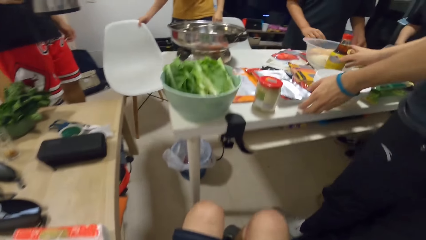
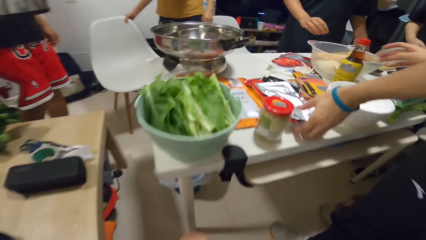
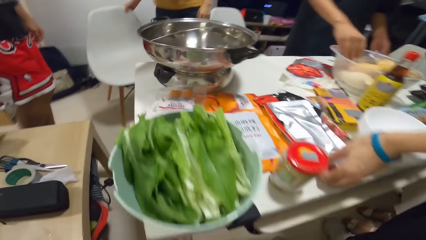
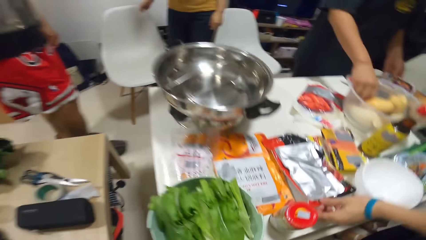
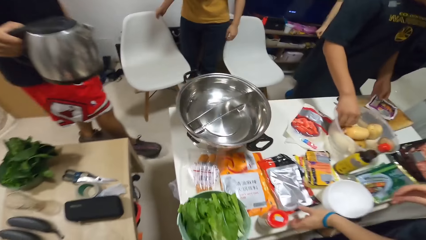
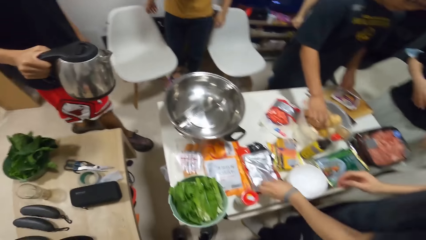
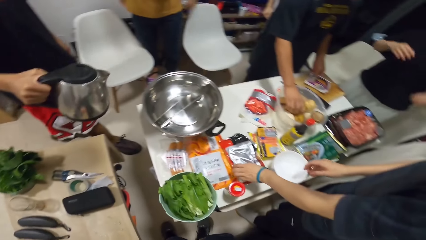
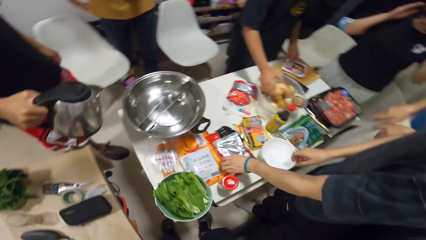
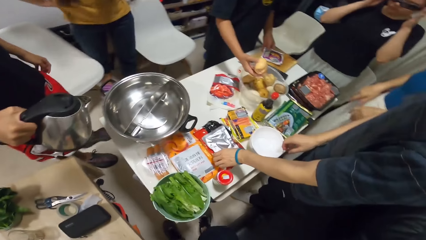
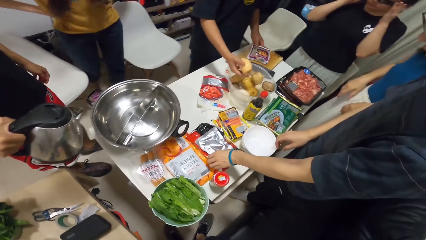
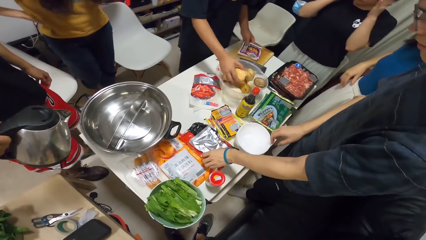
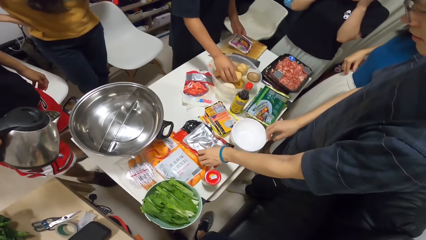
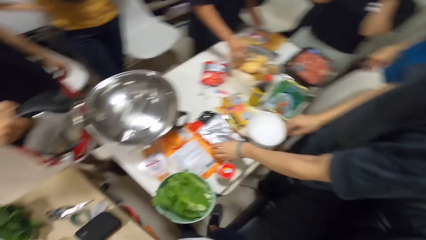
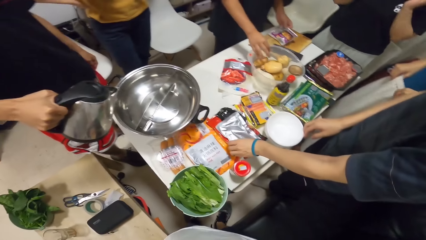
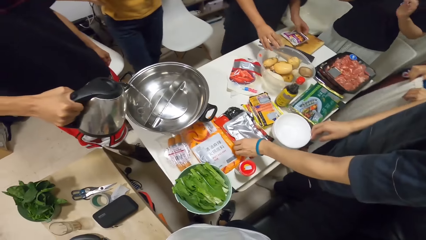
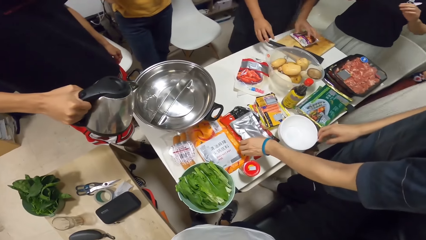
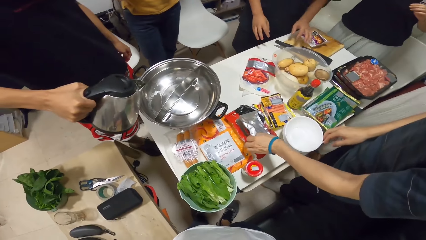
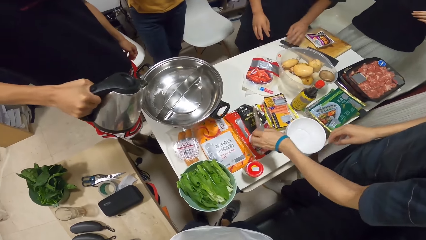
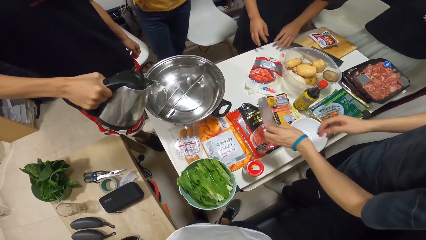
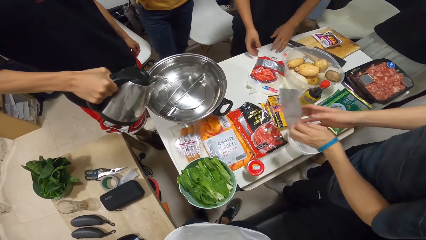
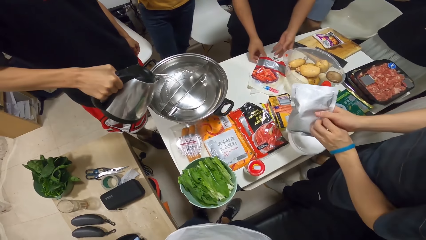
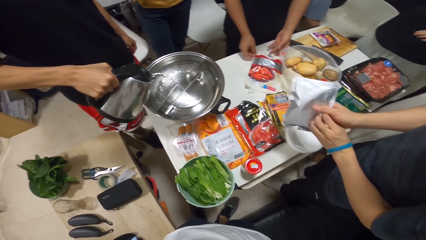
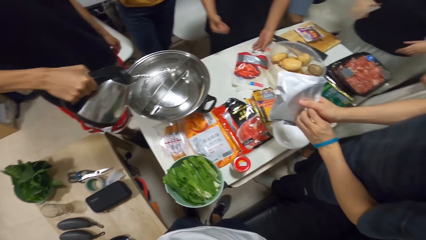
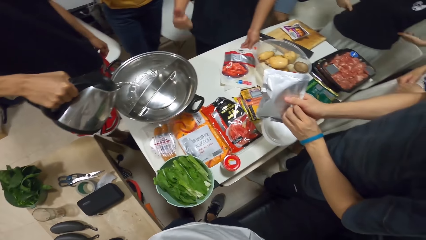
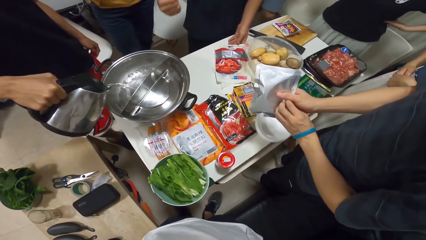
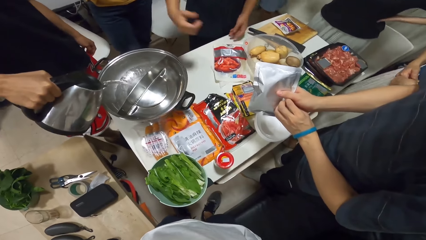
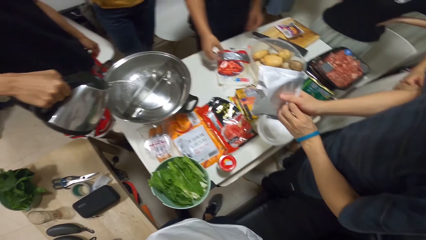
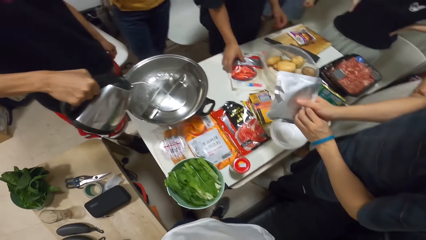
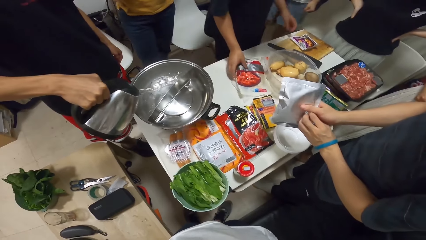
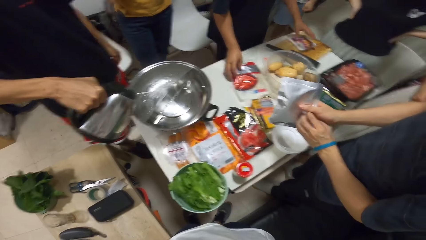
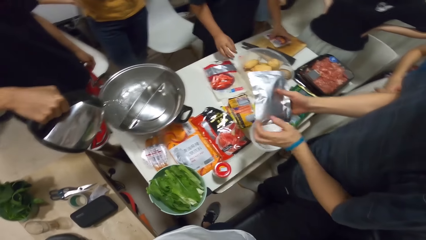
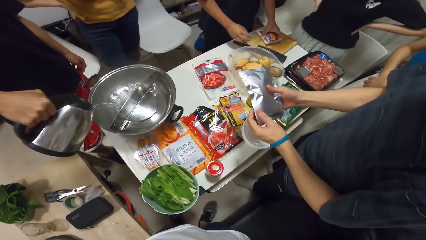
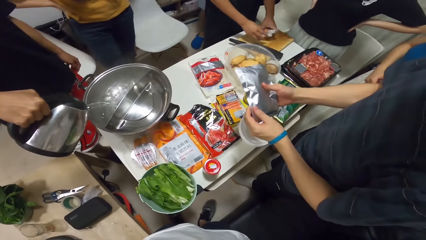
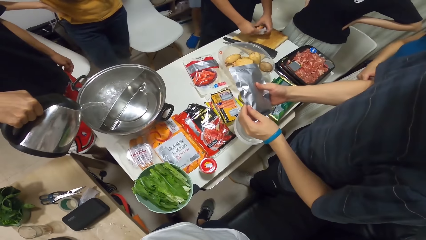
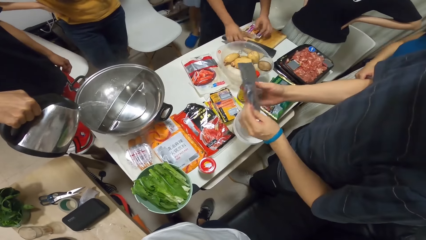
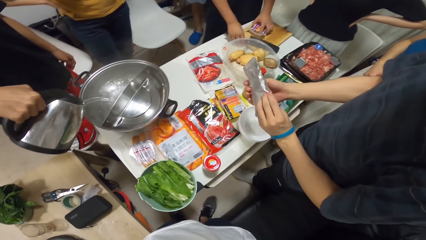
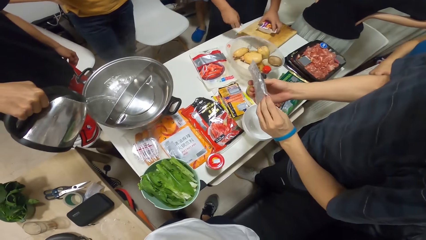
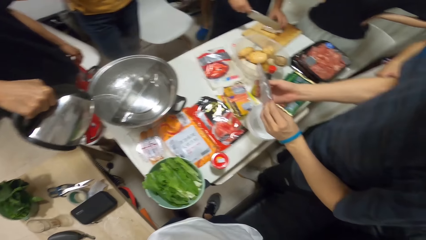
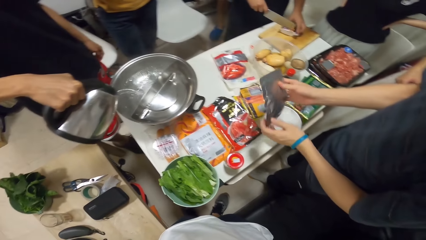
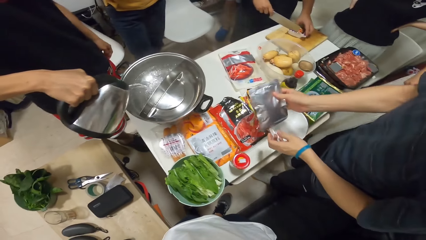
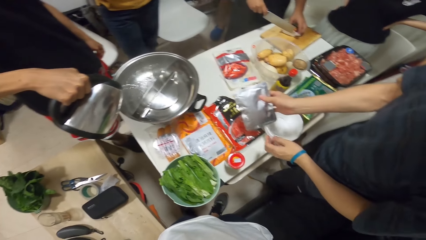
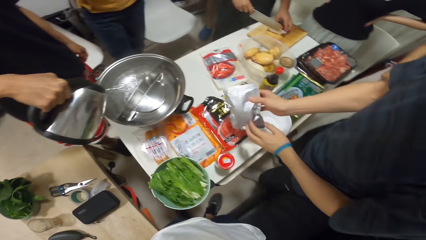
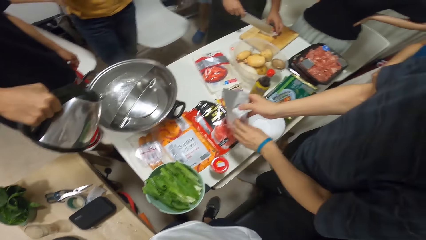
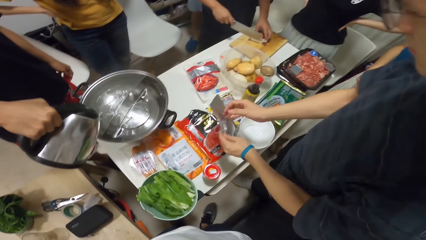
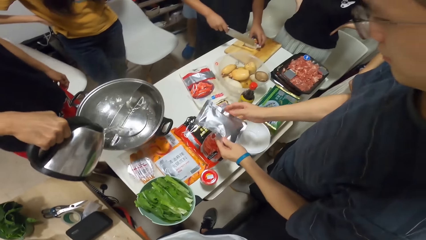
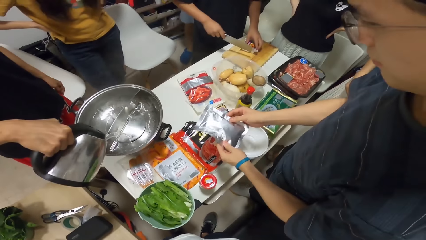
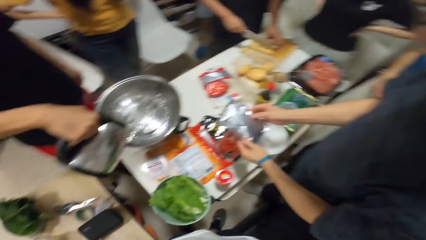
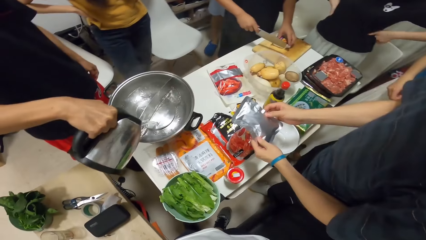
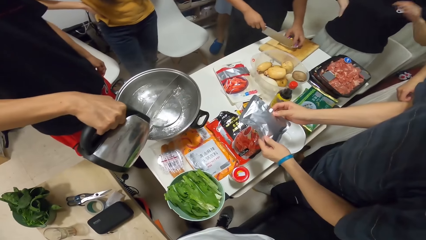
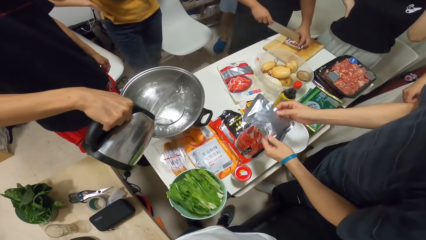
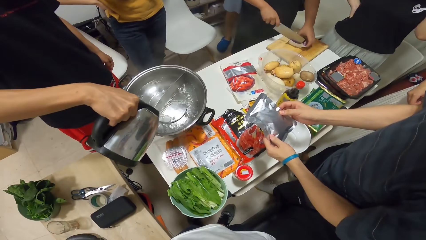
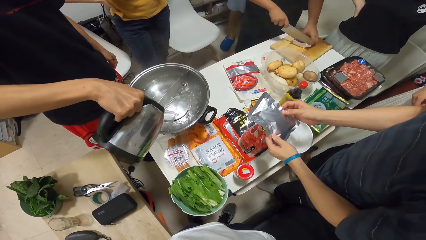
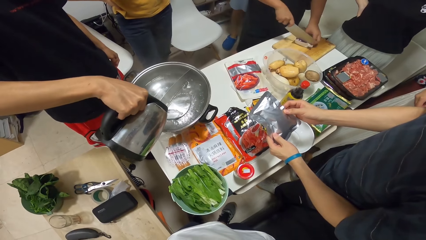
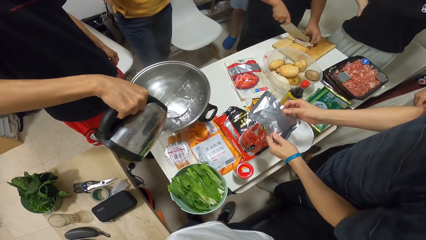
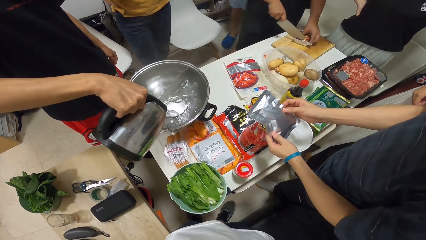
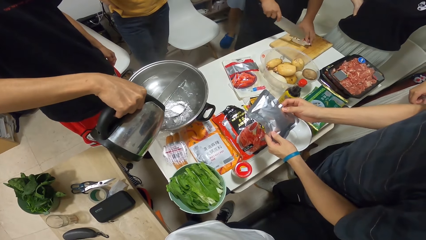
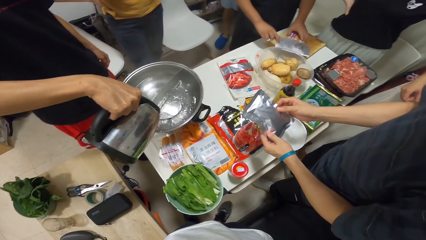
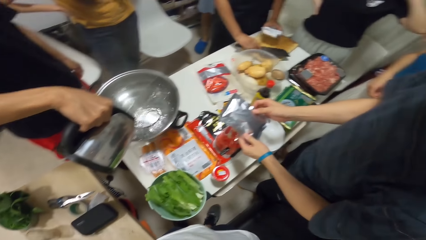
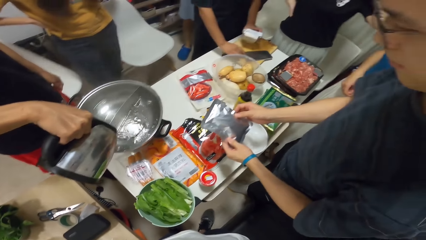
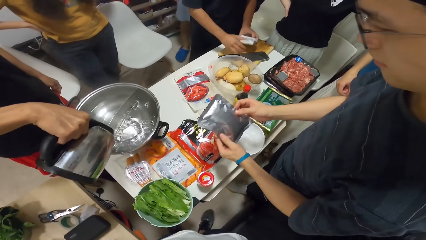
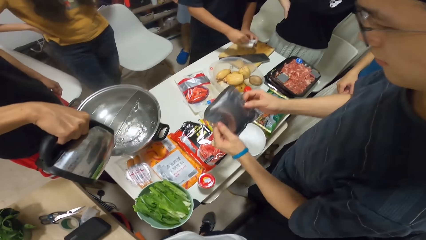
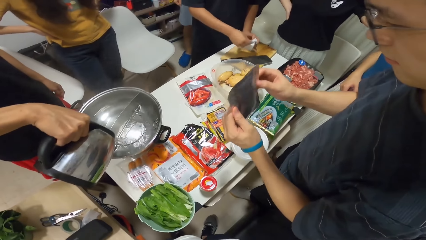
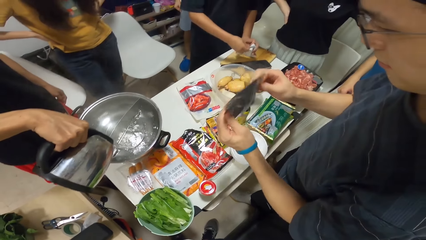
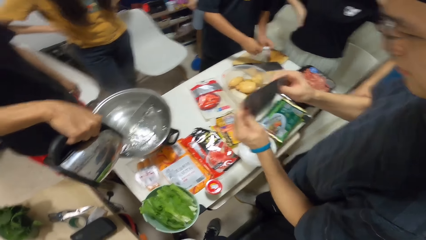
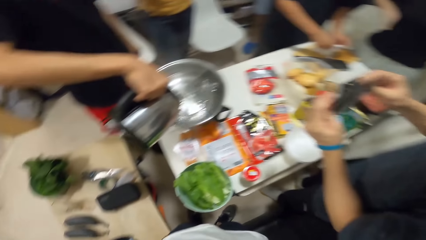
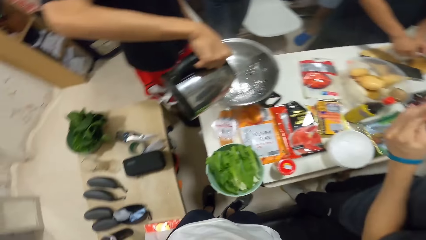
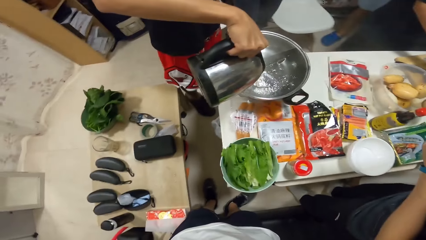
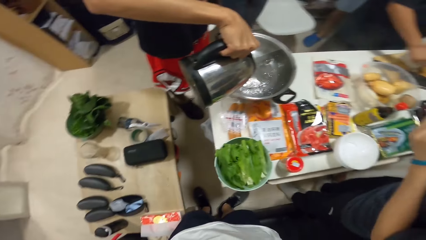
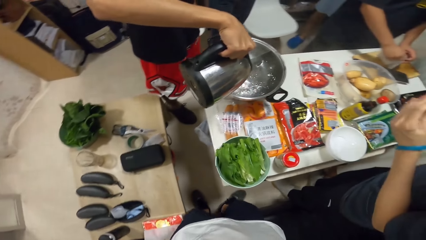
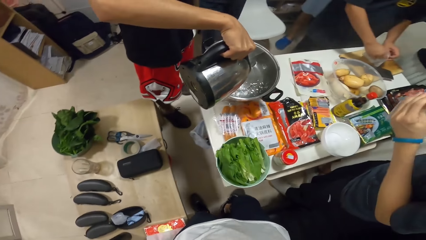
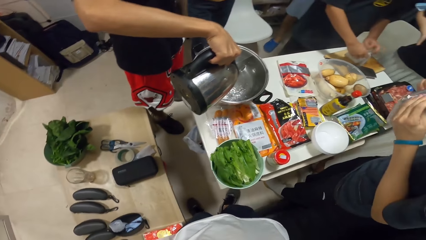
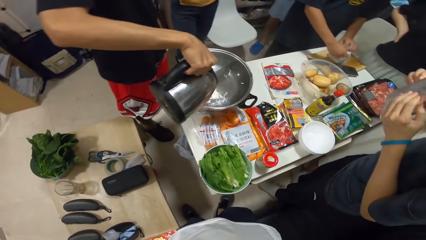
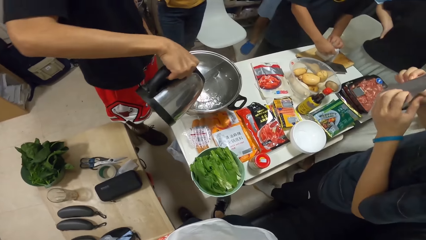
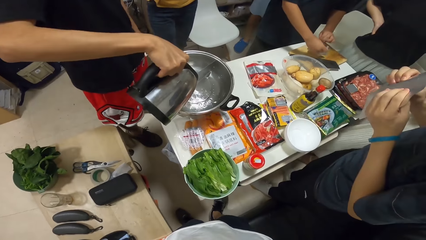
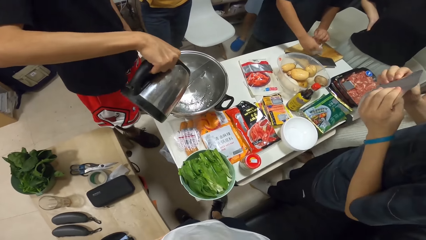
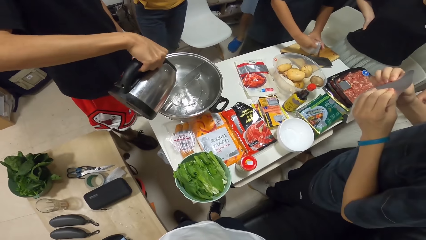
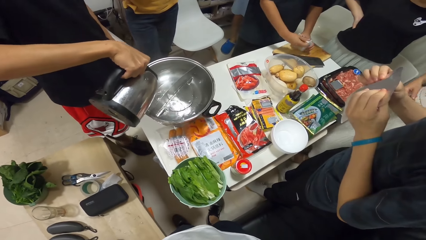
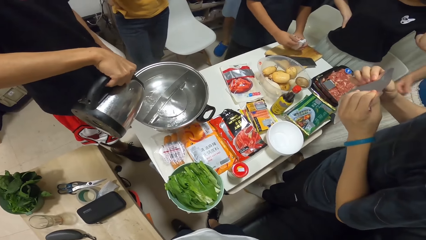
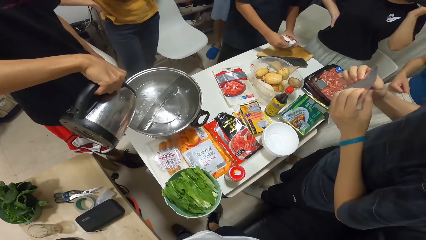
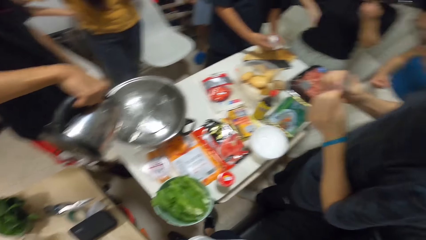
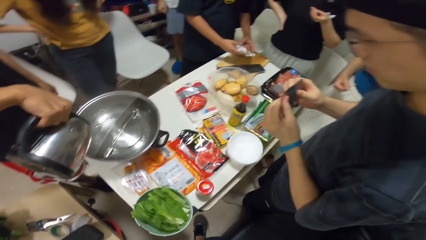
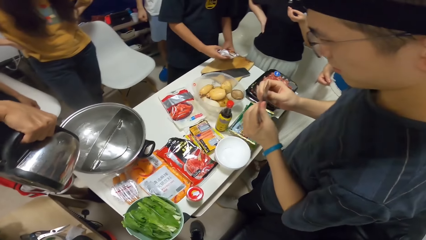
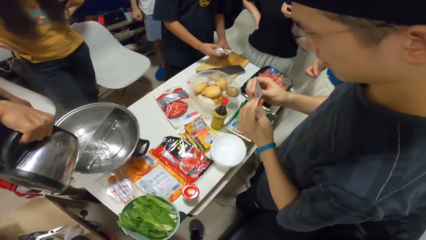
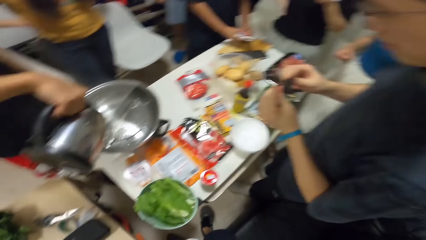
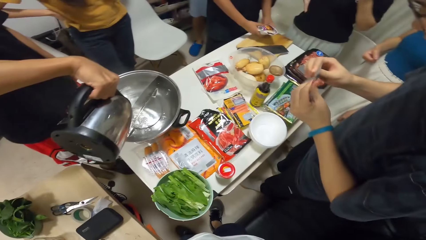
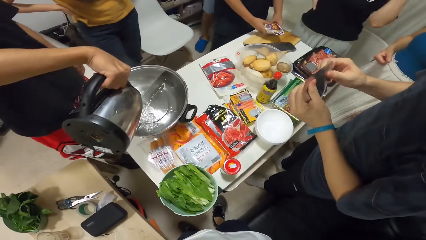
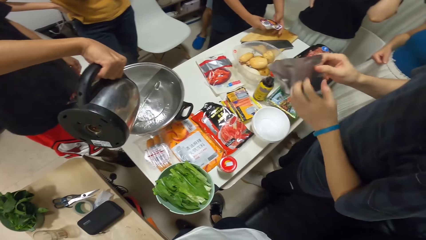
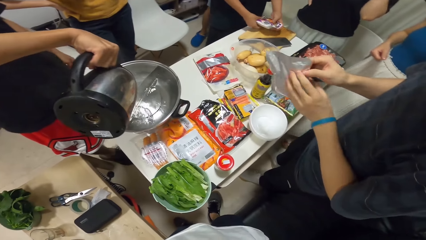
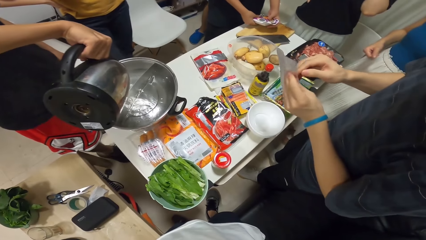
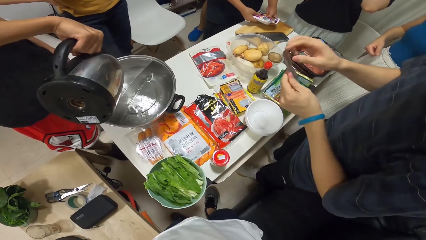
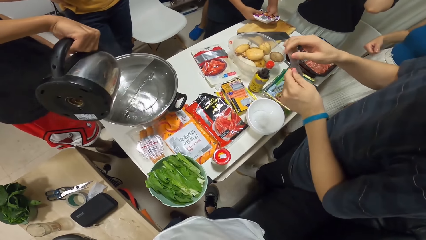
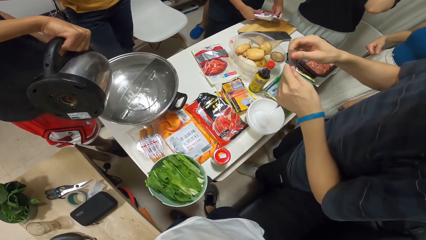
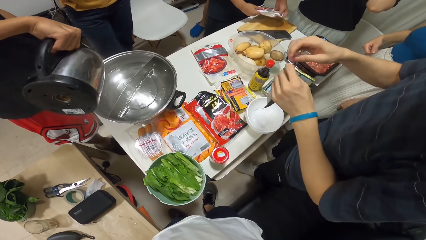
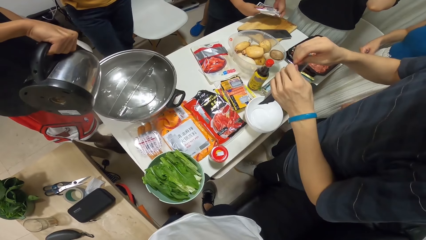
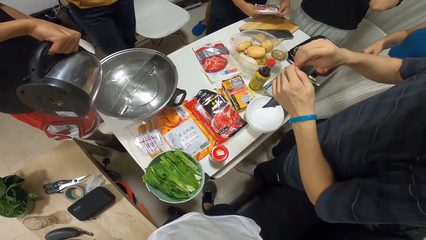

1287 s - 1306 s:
A man picks up a potato from the bowl with his right hand. Another man picks up a plastic bag from the table with his left hand. The first man drops the potato into the bowl. A third man pours hot water from a kettle into a pot or bowl. The third man puts hot water in the bowl. The second man picks up something. The first man picks up the cleaver with his right hand. He cuts open a plastic bag with the cleaver. The third man puts hot water in the bowl. The first man places the cleaver onto the chopping board. The camera wearer looks around. The third man puts hot water in the bowl. The second man looks at the paper. The third man puts hot water in the bowl.
